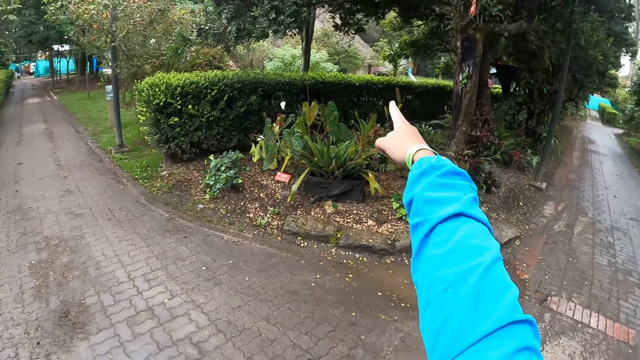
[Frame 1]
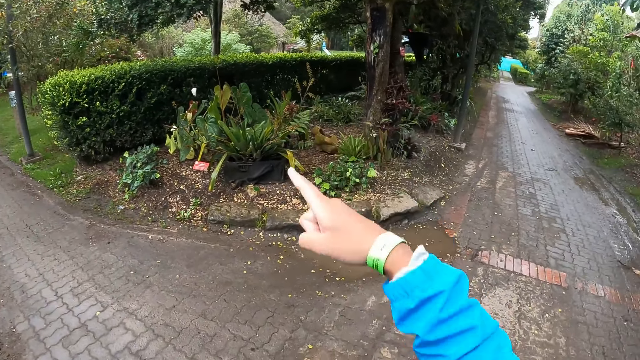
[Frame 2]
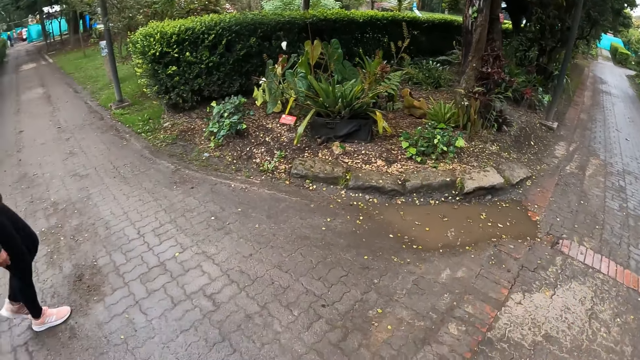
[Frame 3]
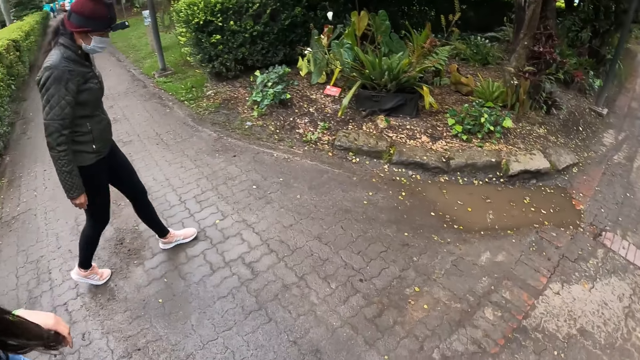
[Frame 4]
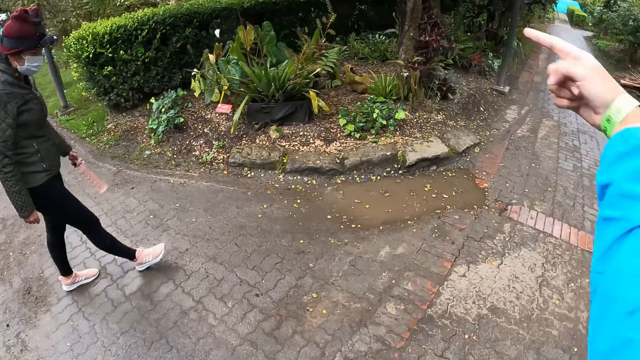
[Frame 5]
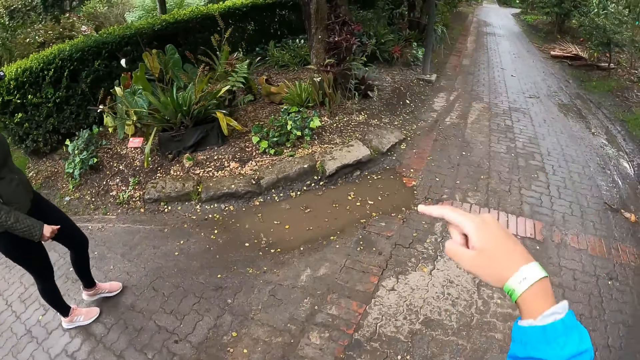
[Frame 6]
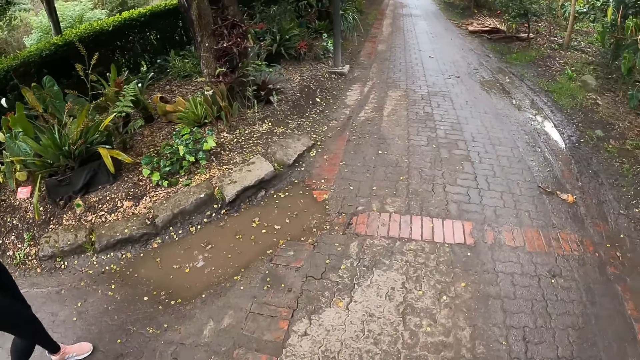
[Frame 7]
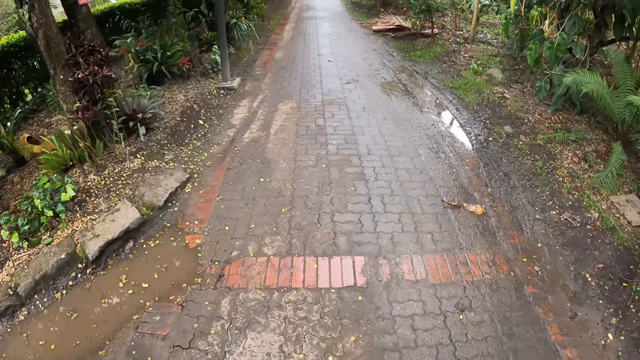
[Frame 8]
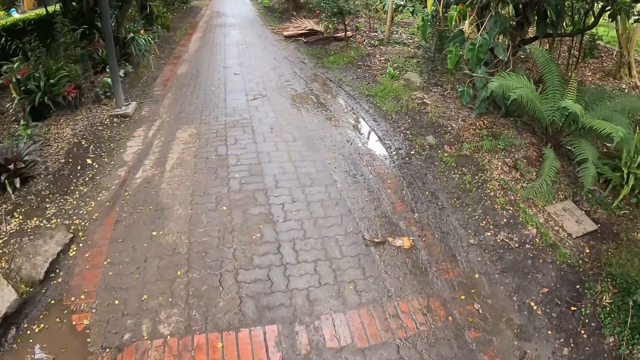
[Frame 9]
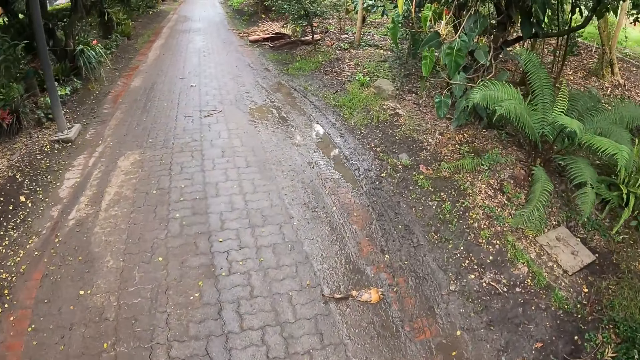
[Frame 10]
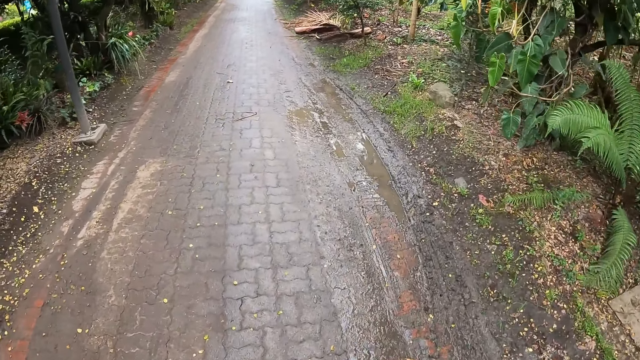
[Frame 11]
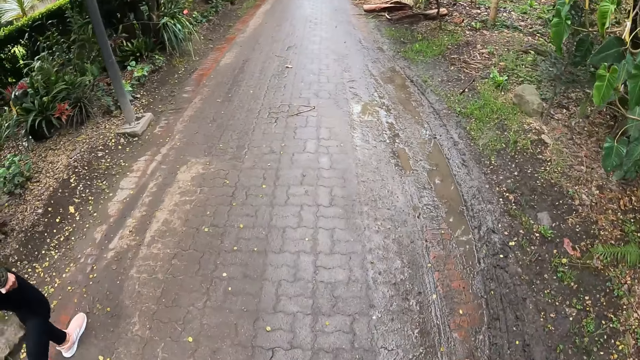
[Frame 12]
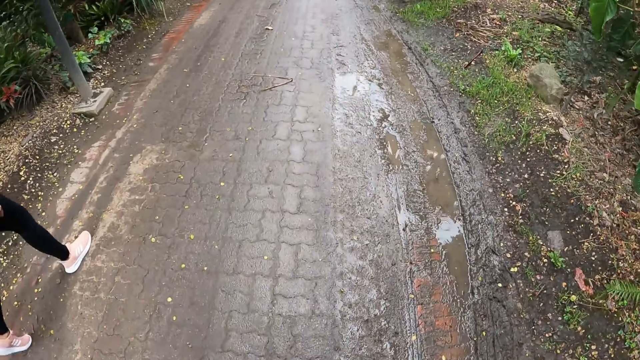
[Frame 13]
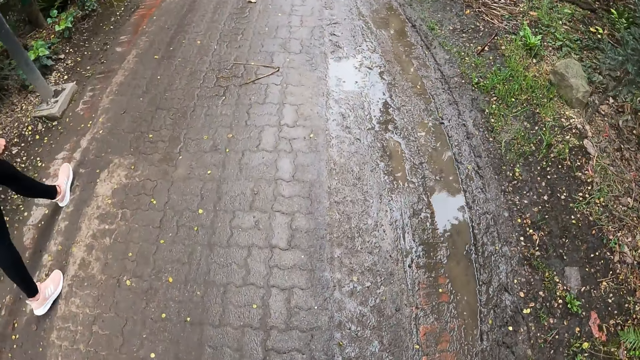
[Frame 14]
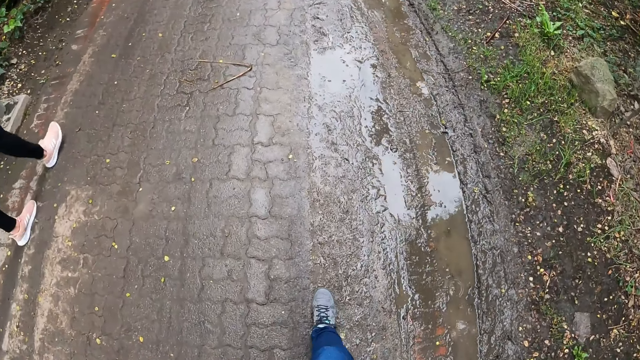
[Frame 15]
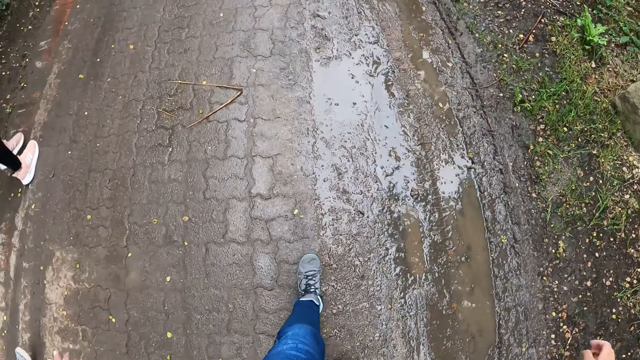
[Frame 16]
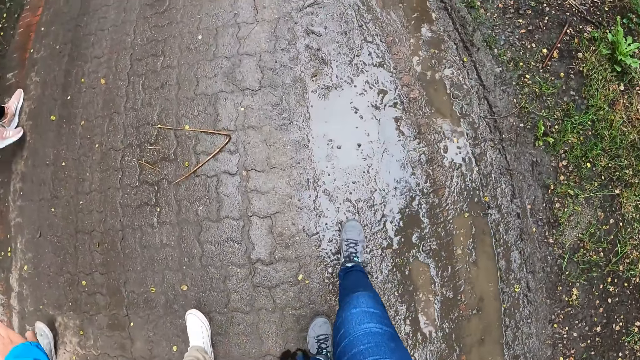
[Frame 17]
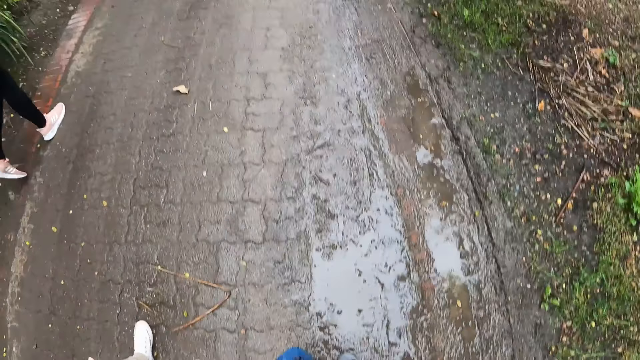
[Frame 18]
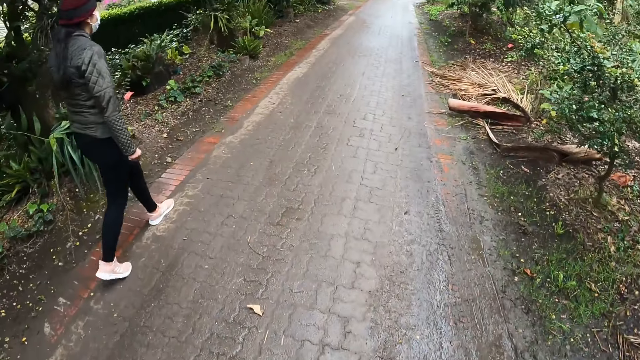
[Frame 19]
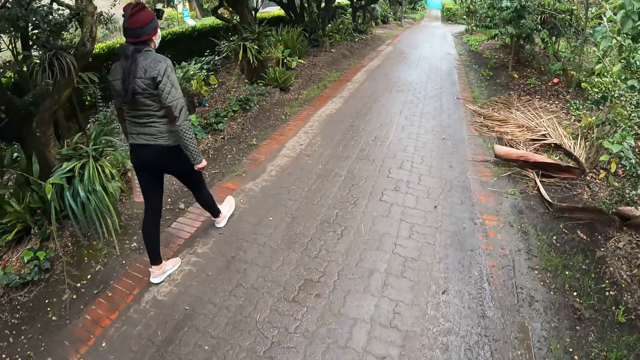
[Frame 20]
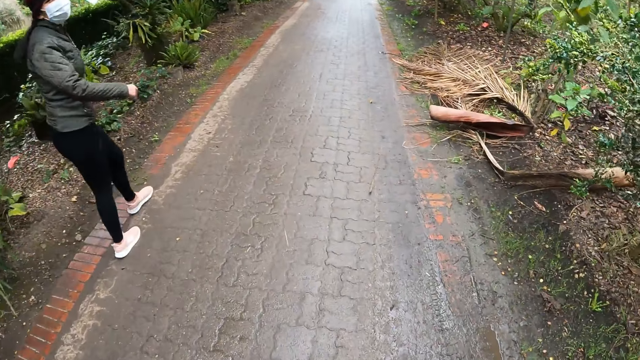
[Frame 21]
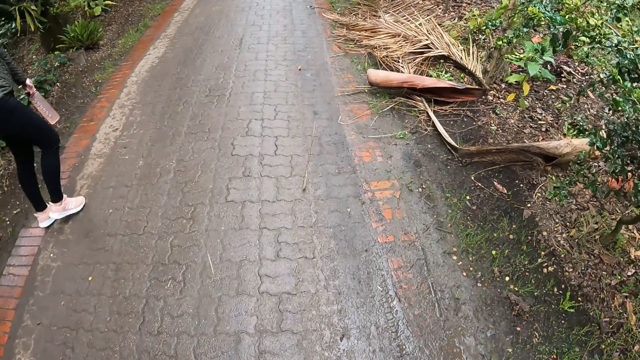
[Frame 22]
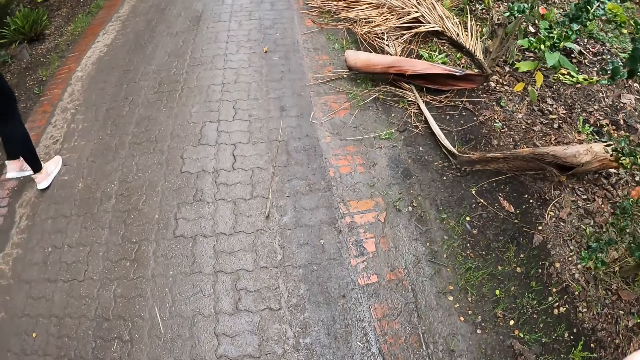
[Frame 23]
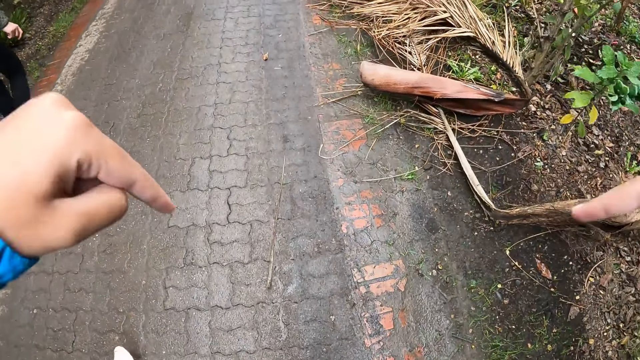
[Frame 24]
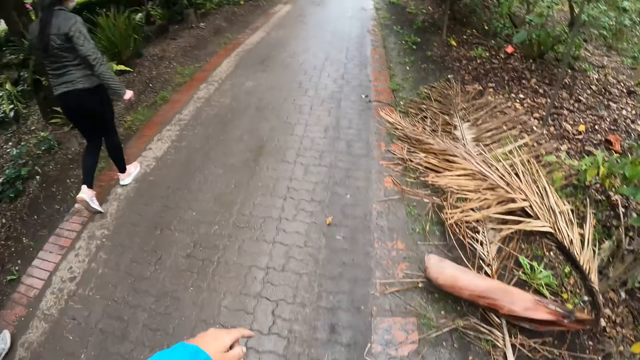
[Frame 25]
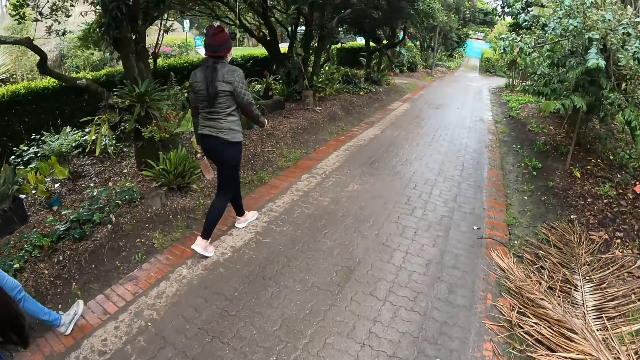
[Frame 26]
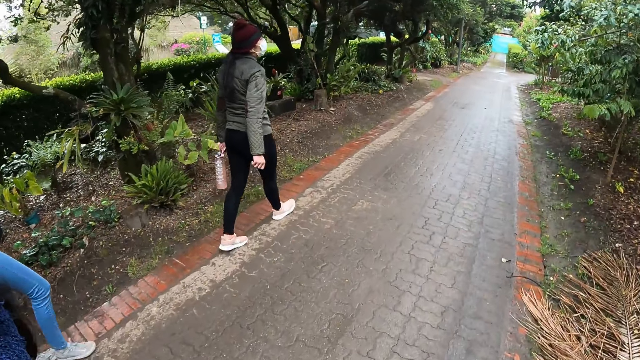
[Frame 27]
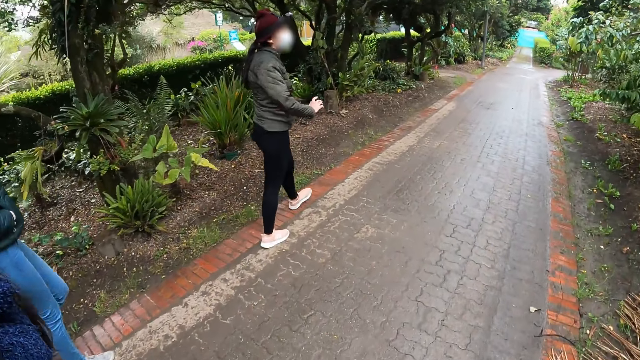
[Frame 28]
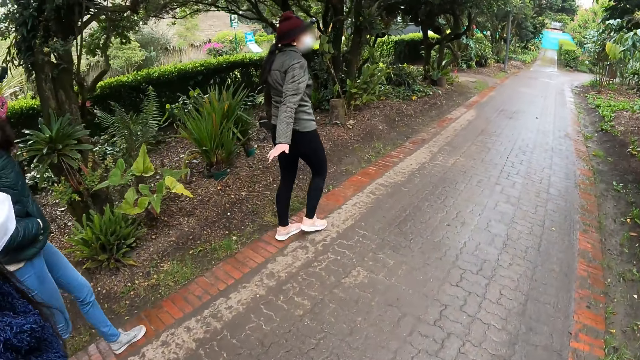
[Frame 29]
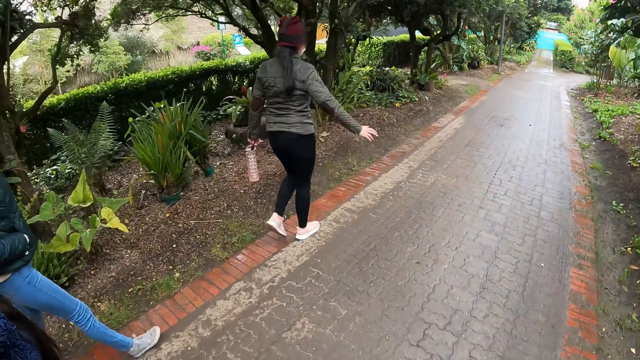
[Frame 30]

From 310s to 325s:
The camera wearer looks around. They point a finger. They walk on the pavement. They look around. They point fingers. They walk on the pavement.

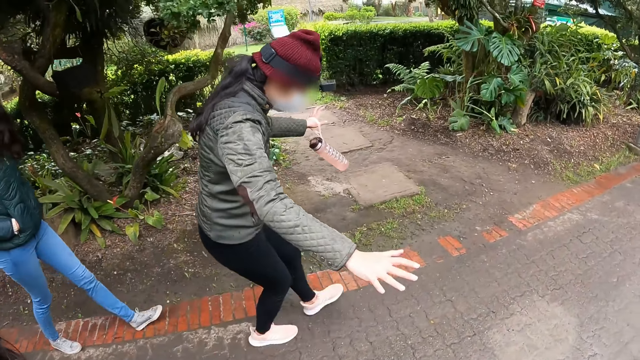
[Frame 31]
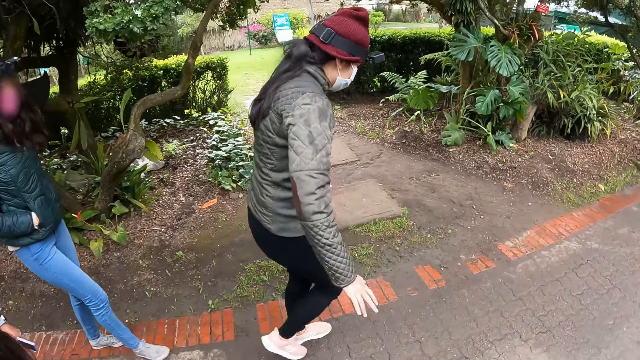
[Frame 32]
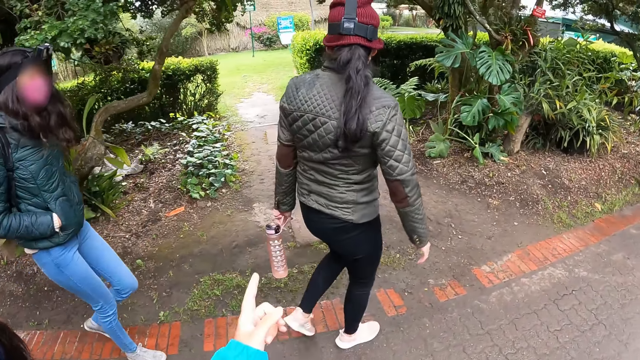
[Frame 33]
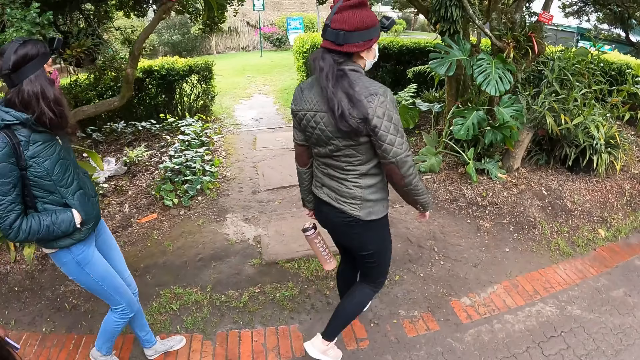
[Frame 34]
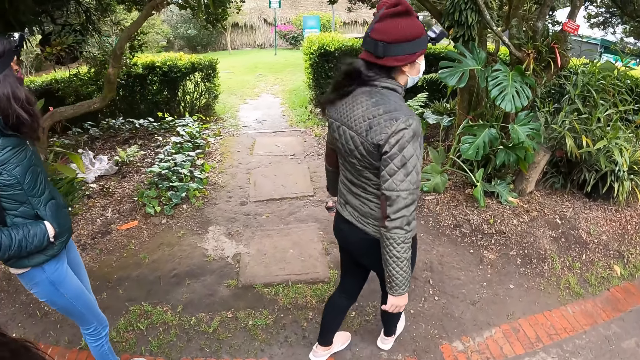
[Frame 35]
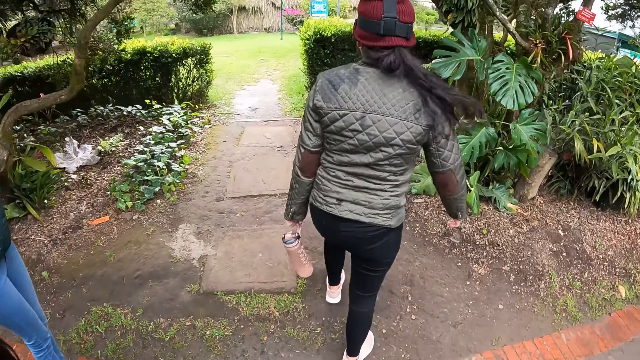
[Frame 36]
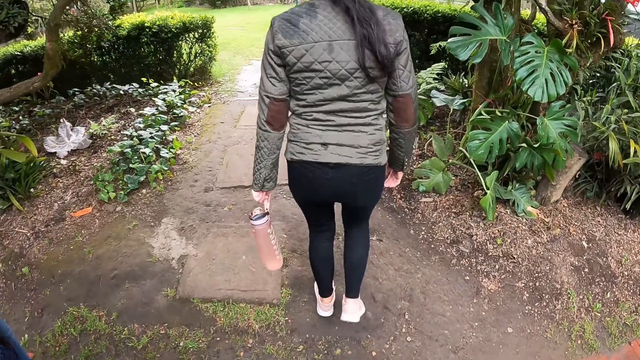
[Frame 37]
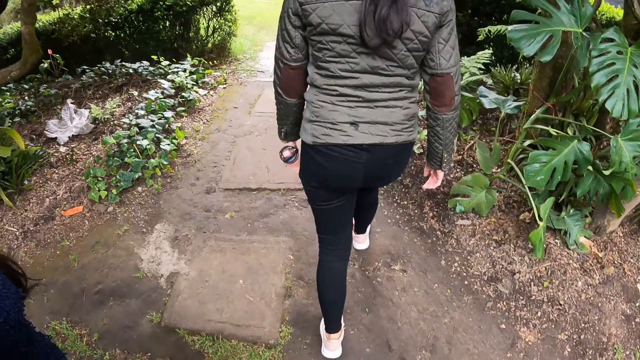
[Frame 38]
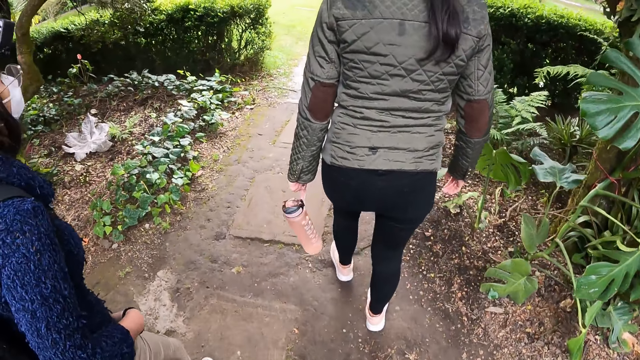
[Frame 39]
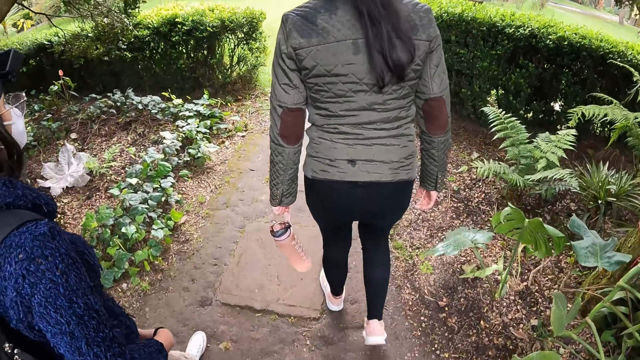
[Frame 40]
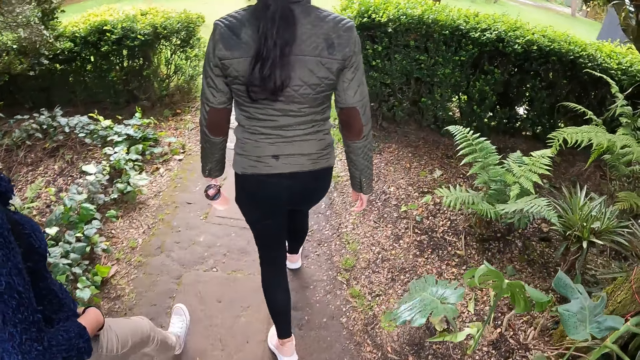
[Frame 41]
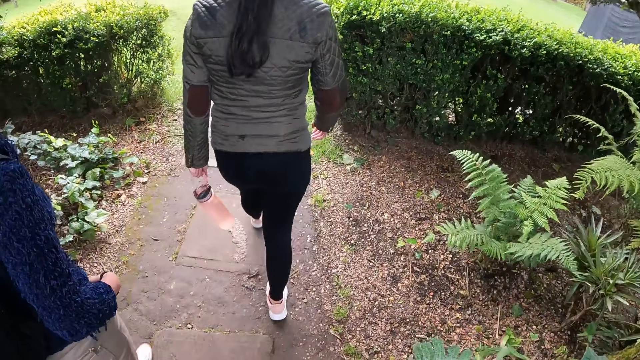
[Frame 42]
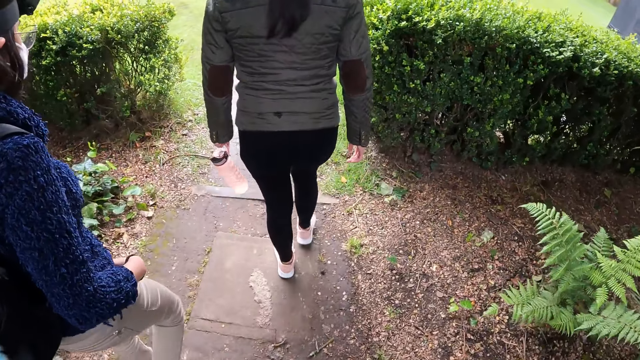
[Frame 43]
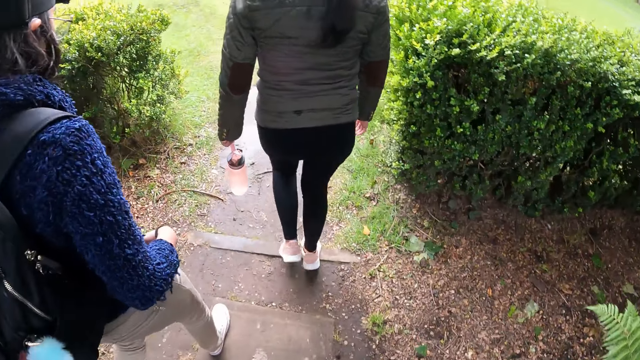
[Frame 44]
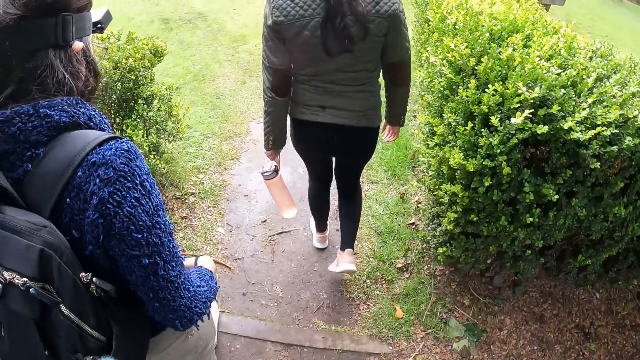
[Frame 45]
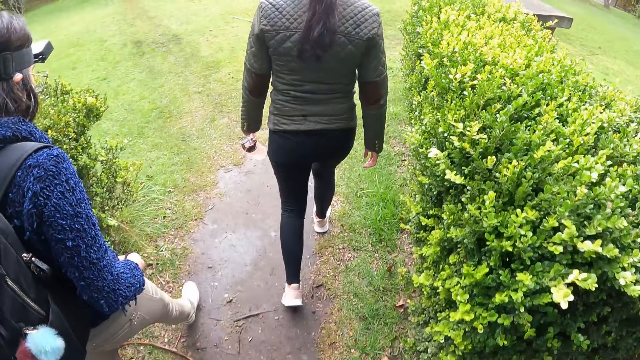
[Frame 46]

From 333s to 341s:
The camera wearer points a finger. They point a finger again. They walk on the pavement.
